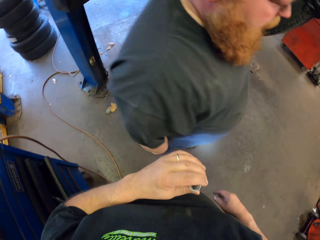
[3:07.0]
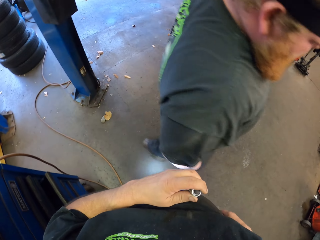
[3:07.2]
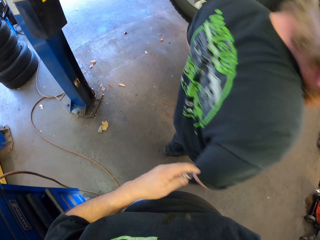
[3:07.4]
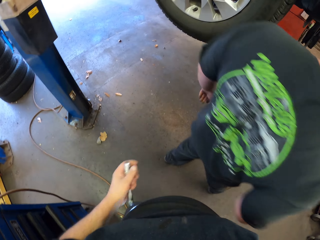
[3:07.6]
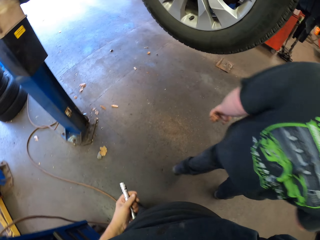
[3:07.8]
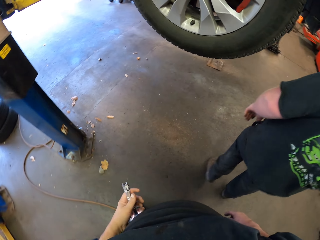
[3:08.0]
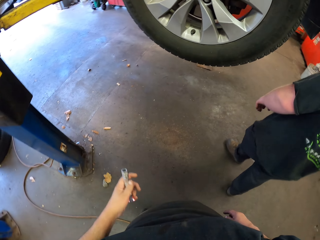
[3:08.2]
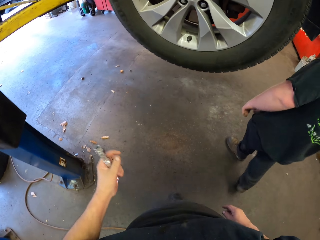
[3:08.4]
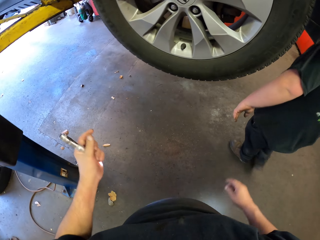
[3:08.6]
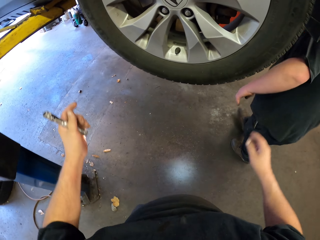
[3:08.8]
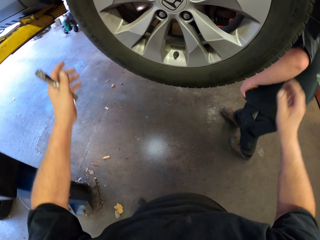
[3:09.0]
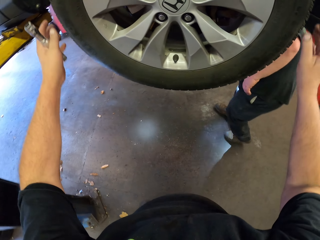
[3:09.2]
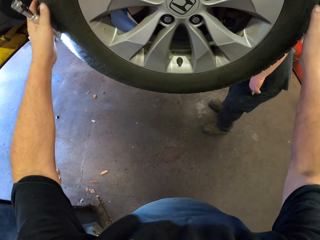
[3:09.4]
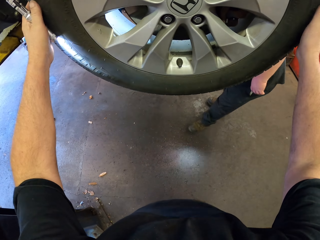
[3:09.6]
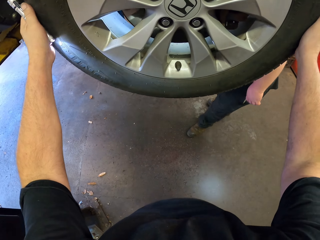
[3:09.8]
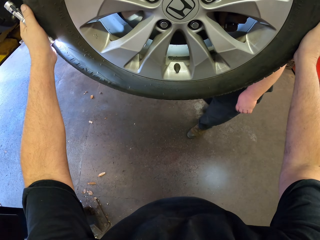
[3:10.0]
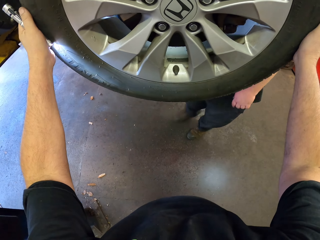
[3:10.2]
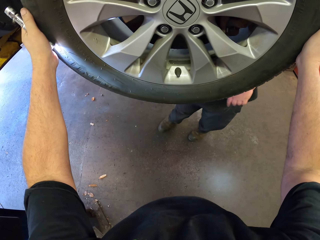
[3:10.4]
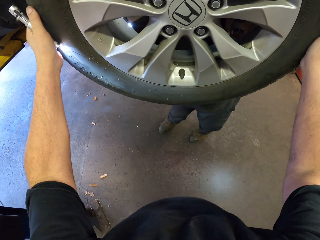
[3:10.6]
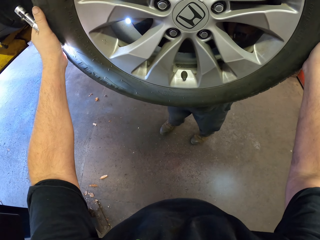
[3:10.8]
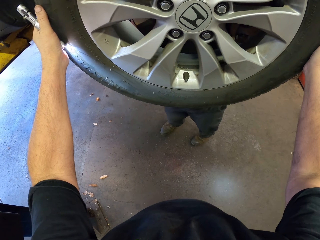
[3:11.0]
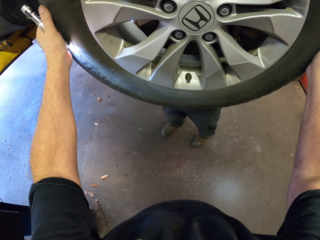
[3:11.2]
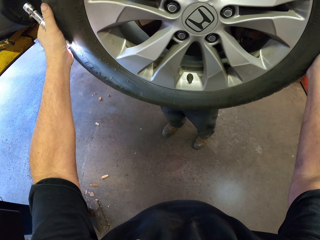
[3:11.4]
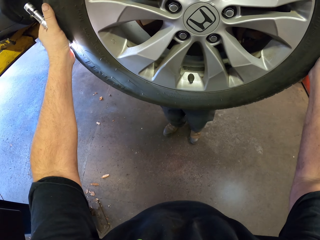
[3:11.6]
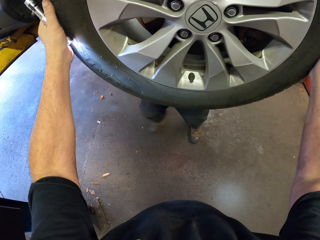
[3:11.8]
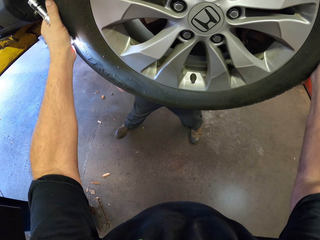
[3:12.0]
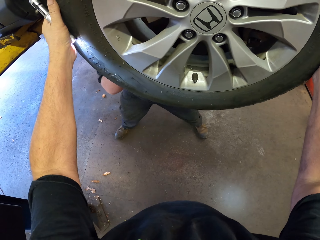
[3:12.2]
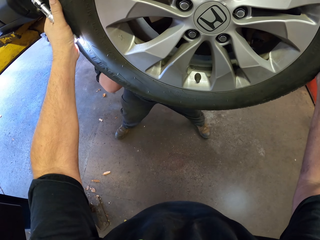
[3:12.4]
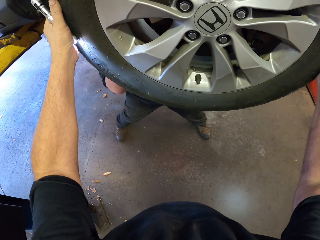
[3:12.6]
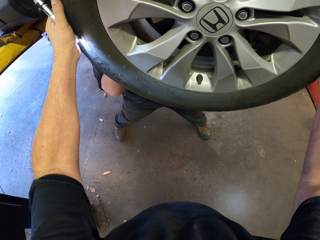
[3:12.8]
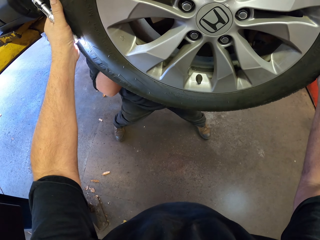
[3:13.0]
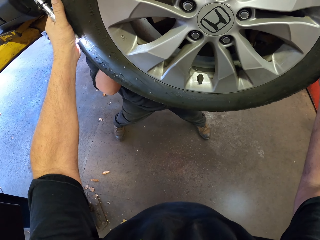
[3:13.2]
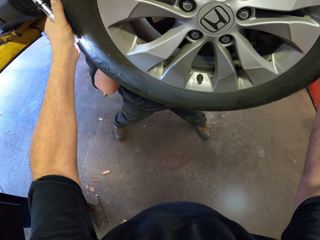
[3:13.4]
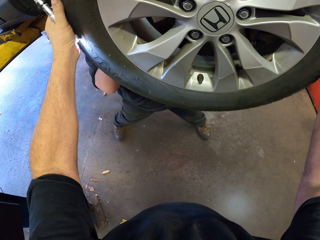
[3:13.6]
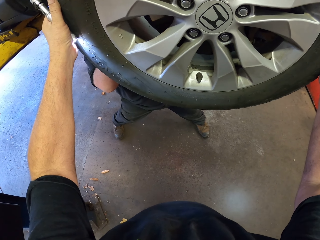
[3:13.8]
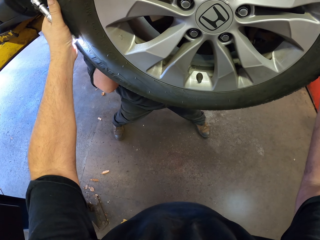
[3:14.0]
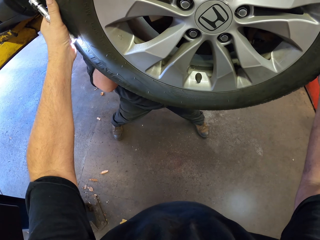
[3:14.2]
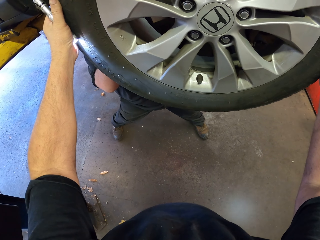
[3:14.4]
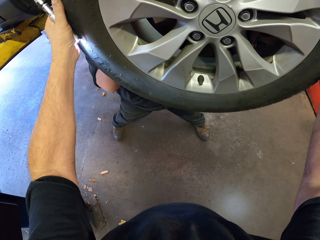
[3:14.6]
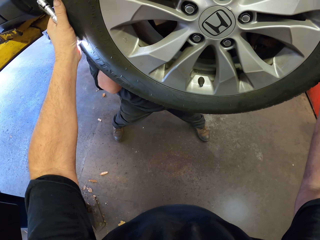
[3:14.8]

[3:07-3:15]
A person stands under the car with a flashlight. The camera wearer holds the car tire with both hands. They touch the wheel.

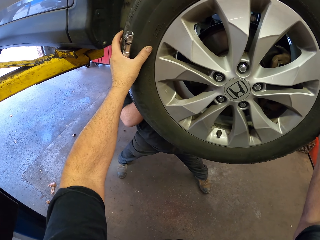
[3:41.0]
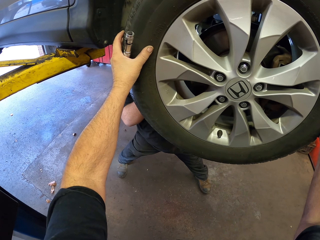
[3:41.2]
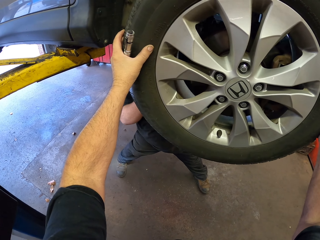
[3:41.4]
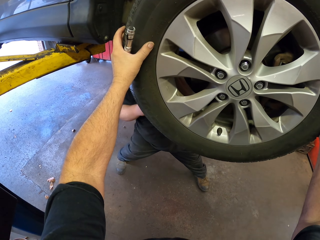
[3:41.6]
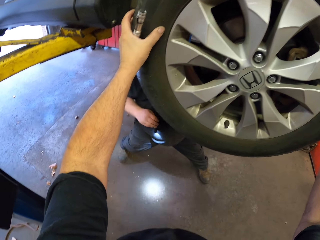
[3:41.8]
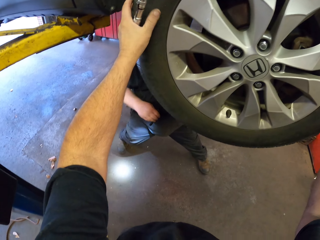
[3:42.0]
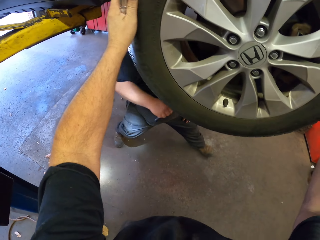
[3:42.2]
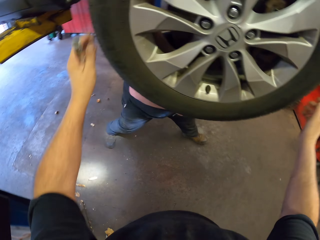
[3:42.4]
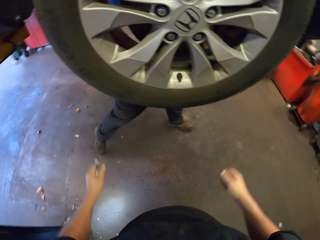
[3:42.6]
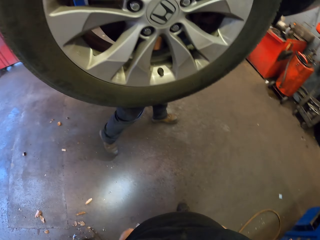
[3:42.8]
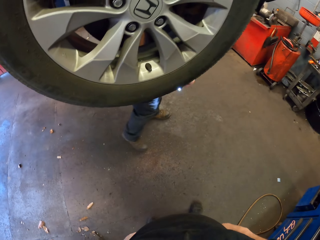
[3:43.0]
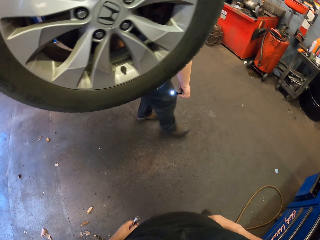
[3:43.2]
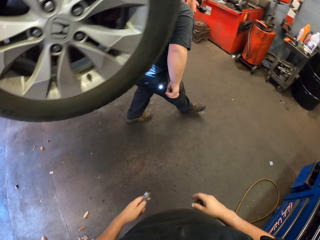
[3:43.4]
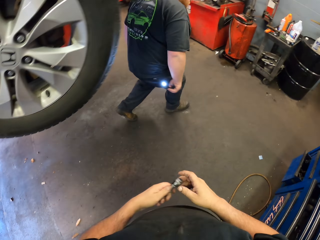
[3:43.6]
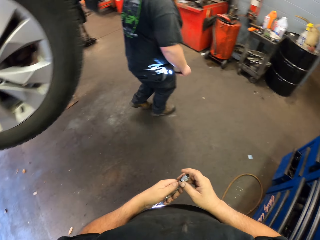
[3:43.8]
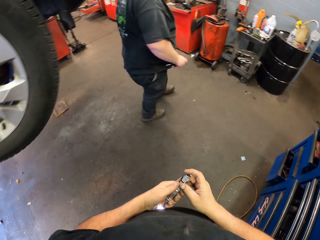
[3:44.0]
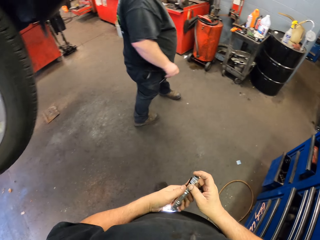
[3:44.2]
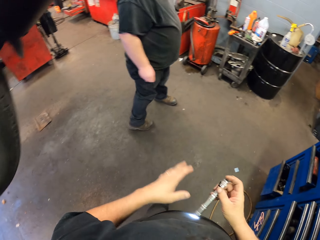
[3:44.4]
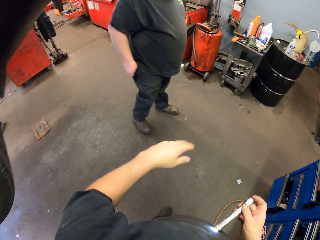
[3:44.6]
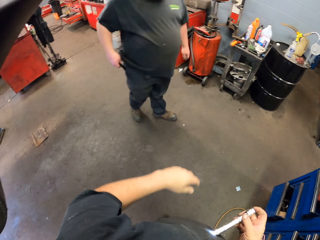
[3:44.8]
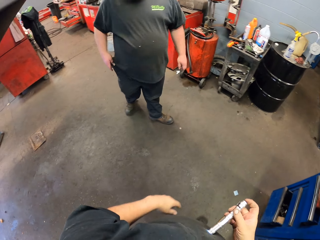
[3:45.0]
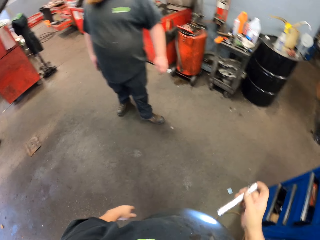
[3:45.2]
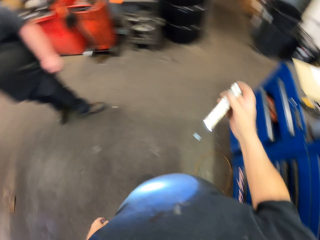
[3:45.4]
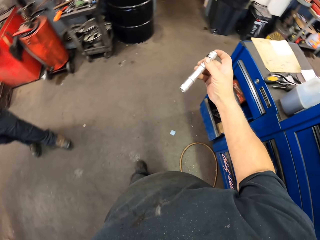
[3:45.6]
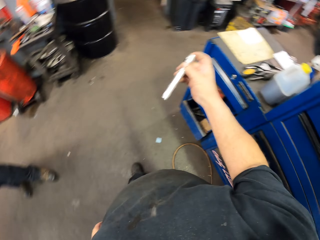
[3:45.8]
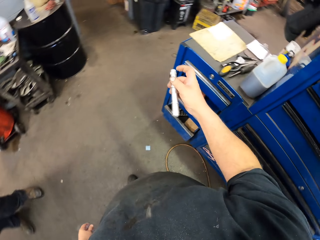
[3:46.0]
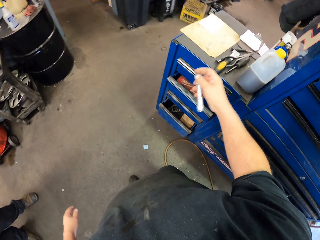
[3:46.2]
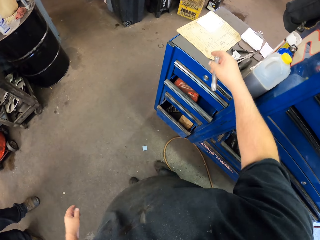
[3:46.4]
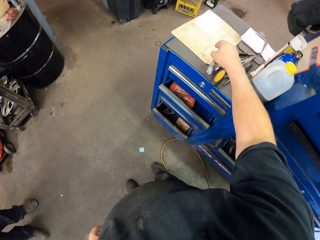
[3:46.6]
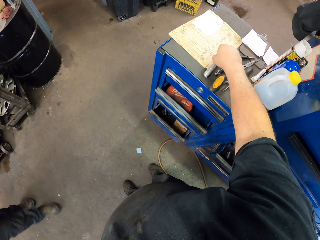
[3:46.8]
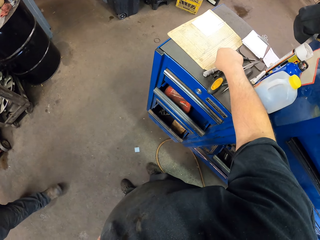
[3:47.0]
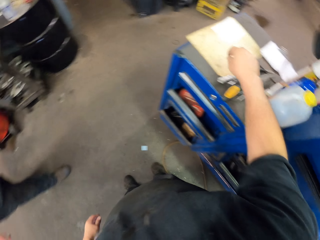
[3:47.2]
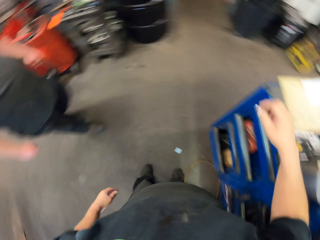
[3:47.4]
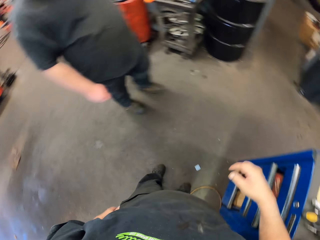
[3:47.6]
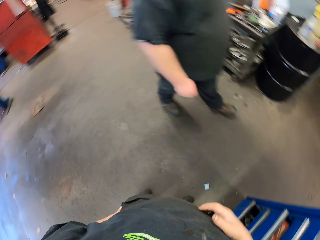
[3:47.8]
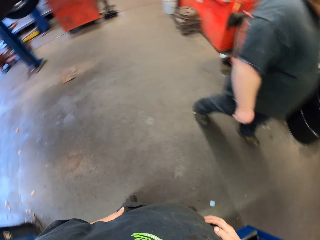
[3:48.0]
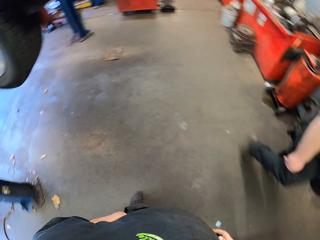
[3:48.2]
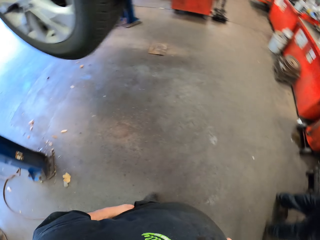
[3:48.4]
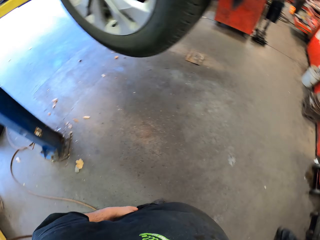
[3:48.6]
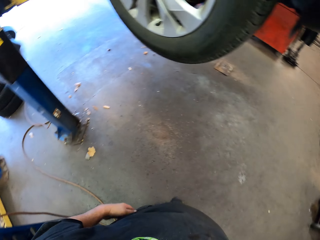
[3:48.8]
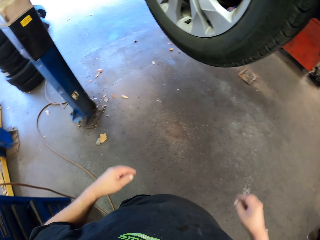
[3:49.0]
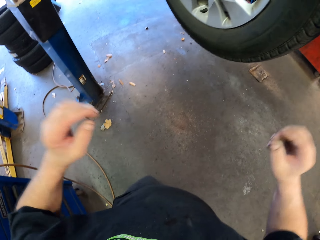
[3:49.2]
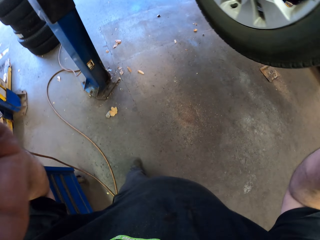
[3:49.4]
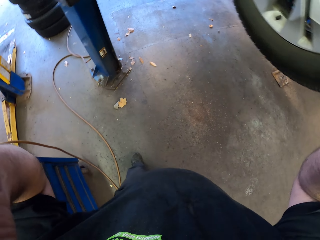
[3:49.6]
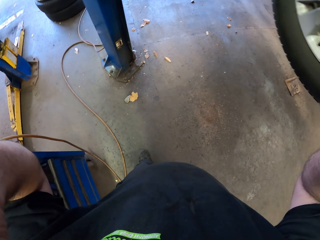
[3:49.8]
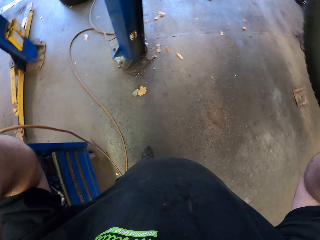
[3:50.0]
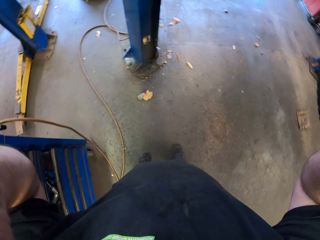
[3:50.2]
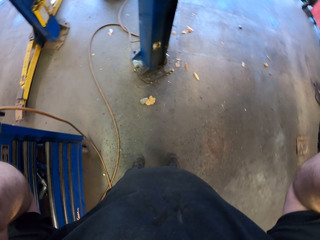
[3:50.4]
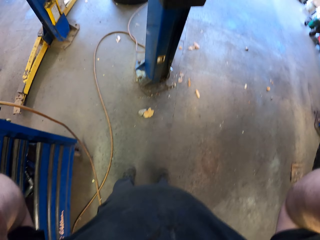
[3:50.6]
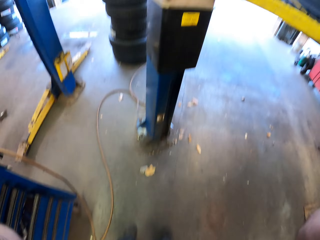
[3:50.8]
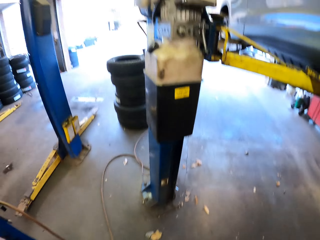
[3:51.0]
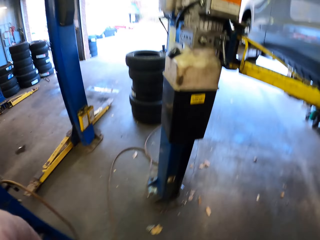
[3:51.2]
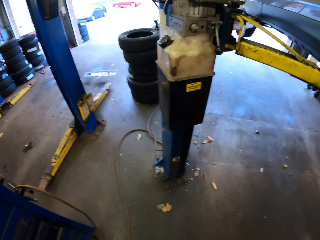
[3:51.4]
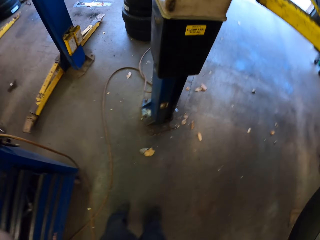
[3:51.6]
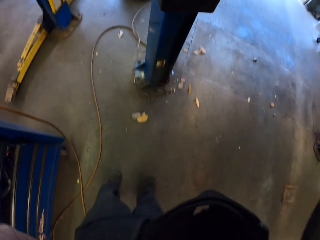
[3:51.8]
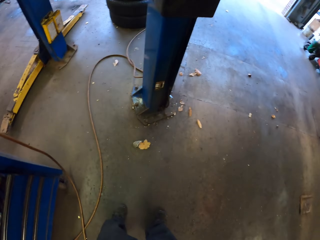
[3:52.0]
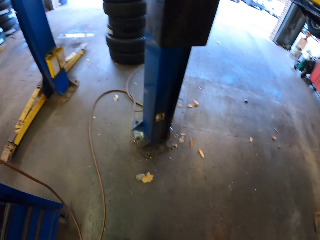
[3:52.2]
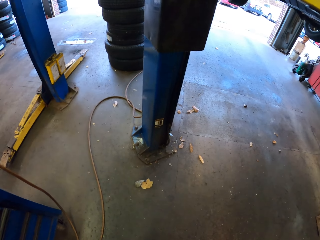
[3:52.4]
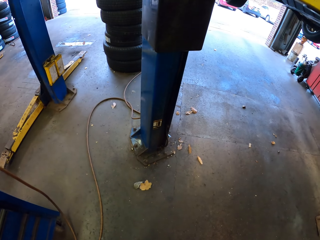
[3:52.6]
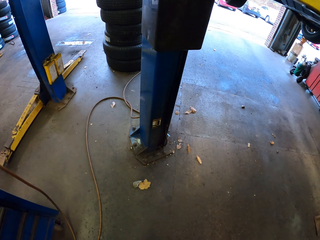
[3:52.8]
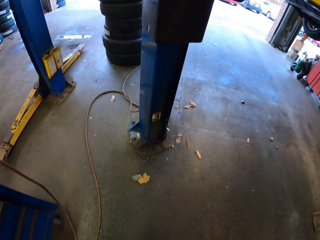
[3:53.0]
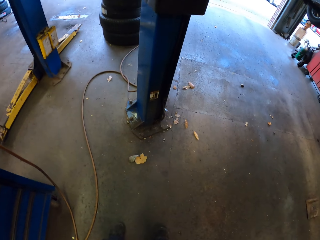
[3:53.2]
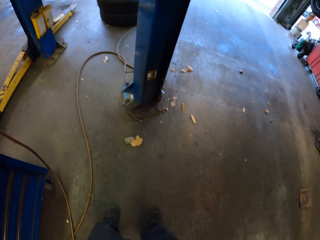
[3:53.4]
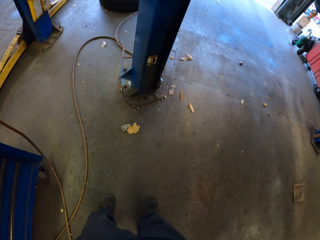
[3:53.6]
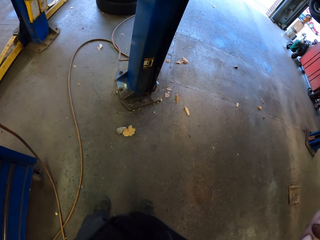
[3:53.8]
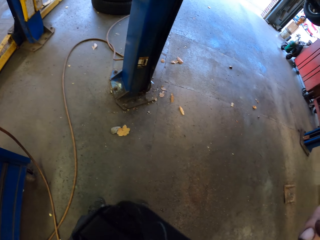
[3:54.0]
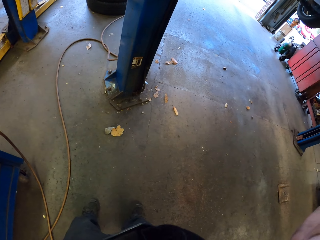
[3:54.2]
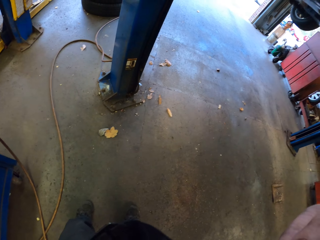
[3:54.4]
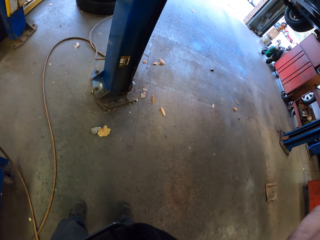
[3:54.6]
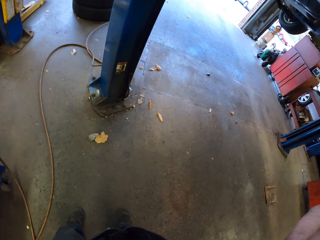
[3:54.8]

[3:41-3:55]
A person walks with a flashlight in his hand. The camera wearer walks. He puts his flashlight on the tool cabinet. He touches his head with both hands. He raises his hands.
